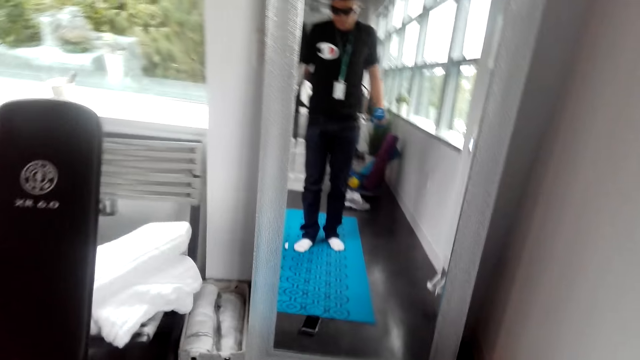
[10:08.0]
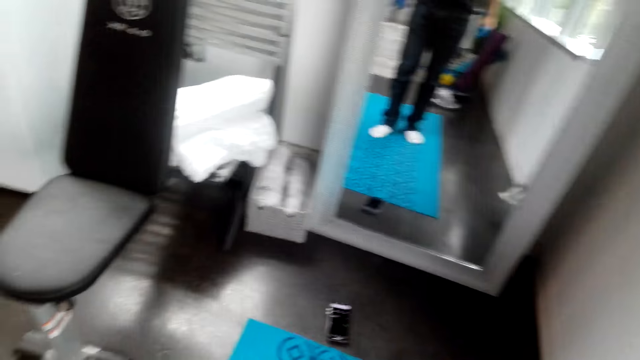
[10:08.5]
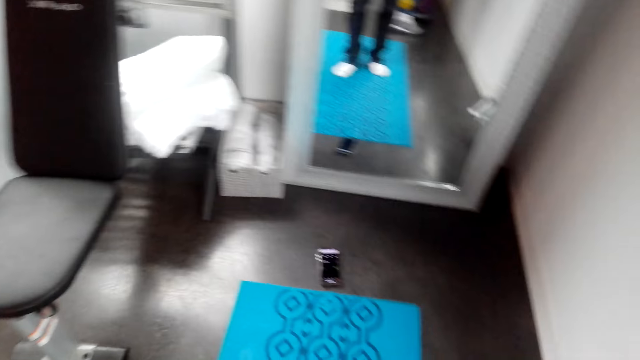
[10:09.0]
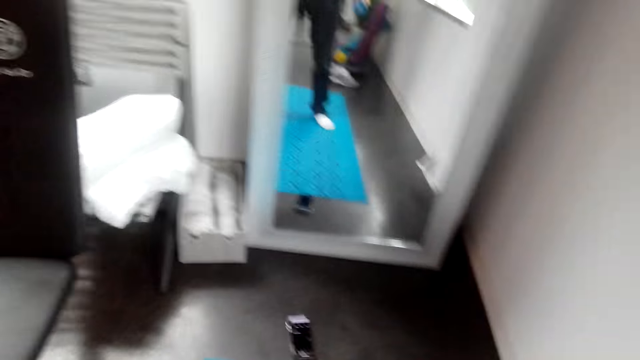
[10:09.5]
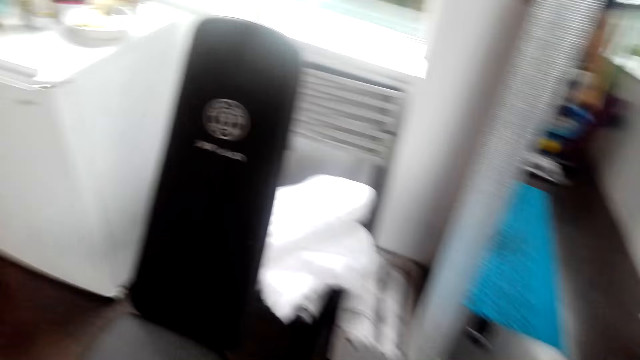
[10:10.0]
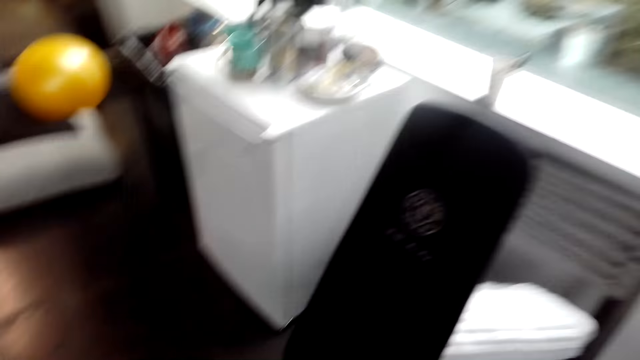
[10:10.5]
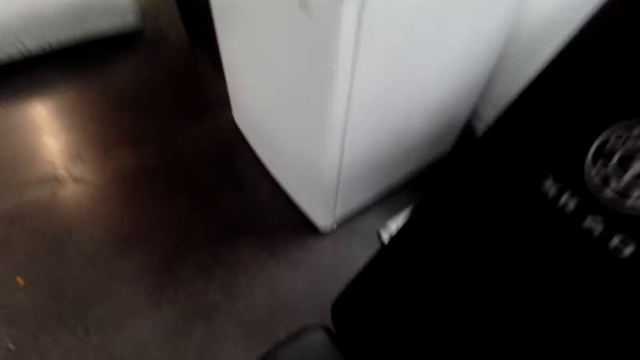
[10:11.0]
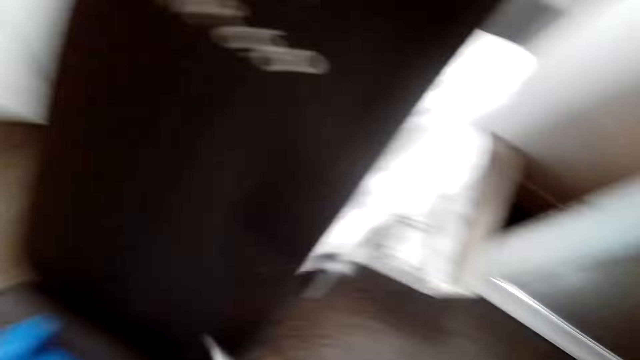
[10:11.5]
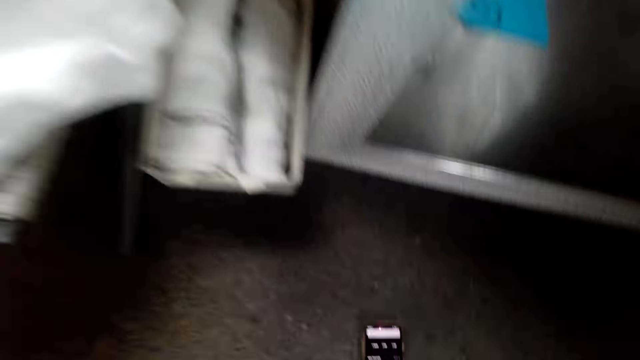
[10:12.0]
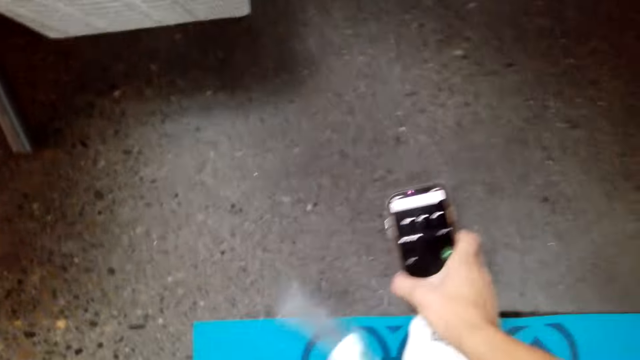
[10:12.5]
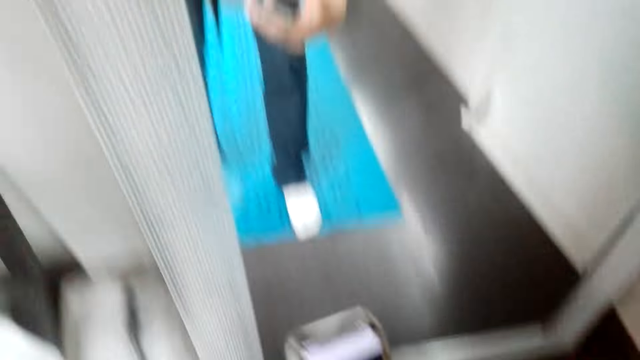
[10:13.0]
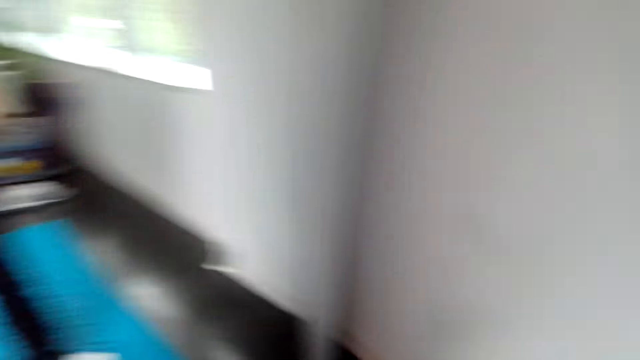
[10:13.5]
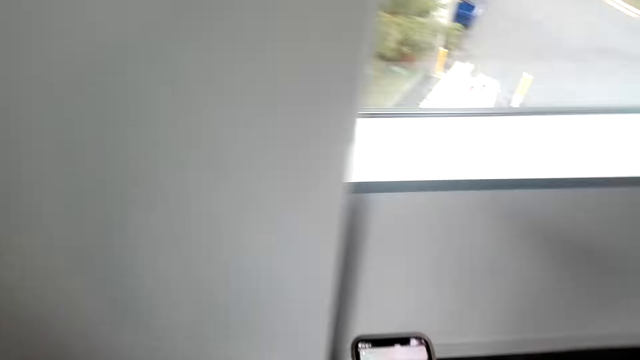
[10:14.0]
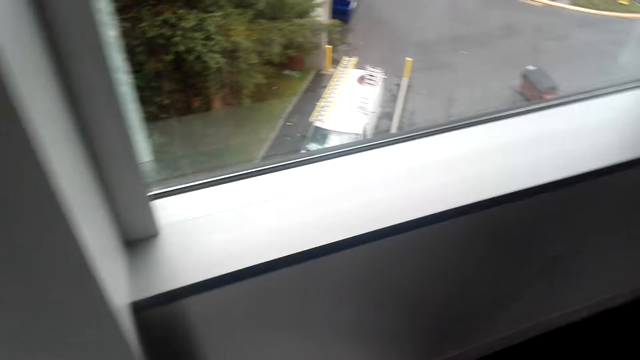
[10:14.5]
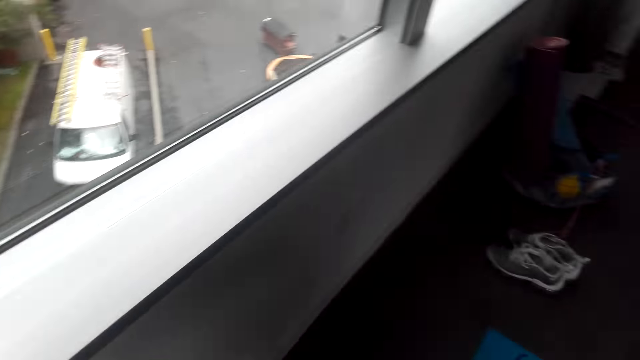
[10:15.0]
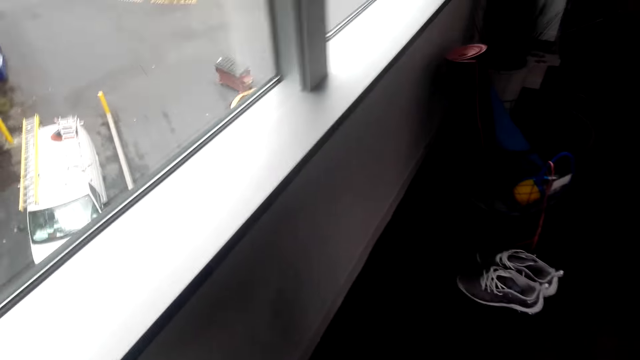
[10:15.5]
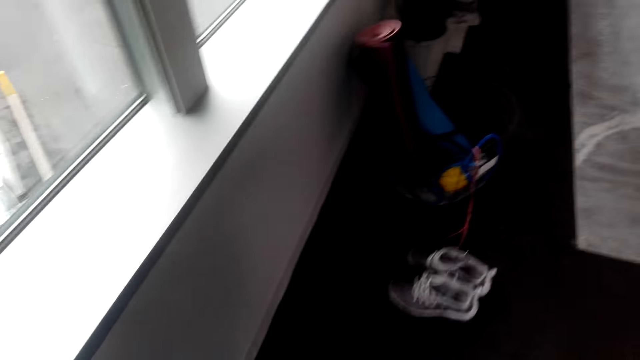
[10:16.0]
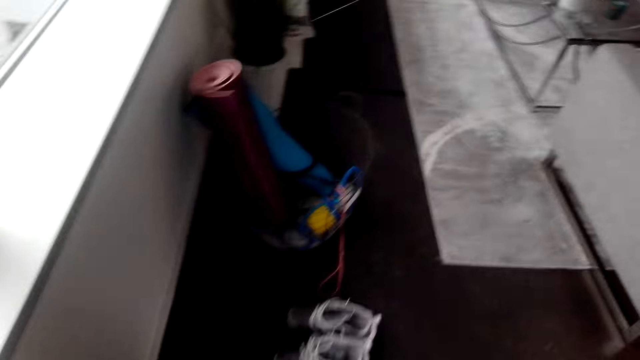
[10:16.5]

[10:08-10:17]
The camera wearer puts the dumbbells down. They pick up the phone. They walk in the room.

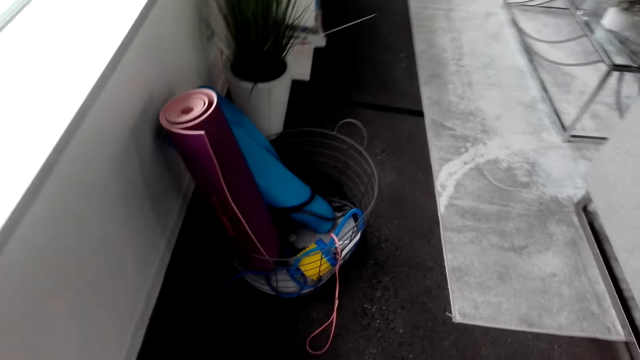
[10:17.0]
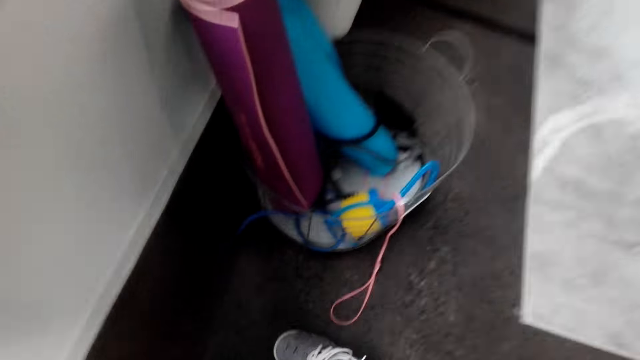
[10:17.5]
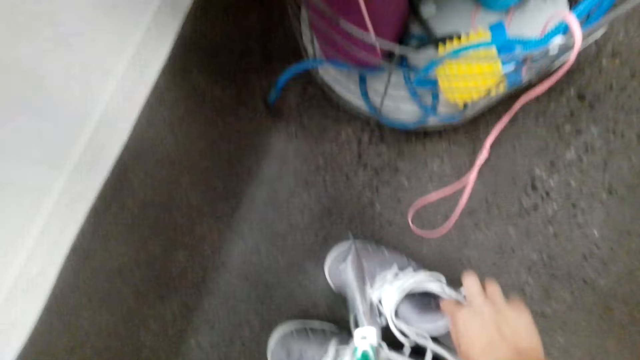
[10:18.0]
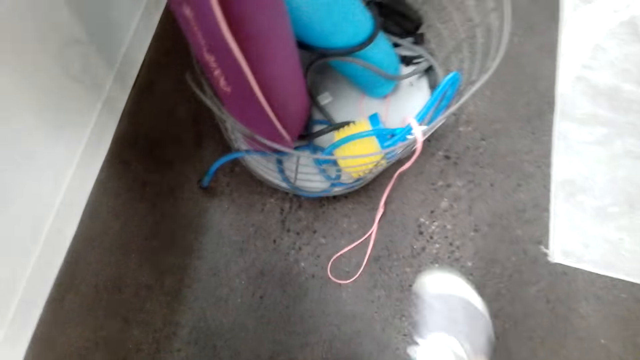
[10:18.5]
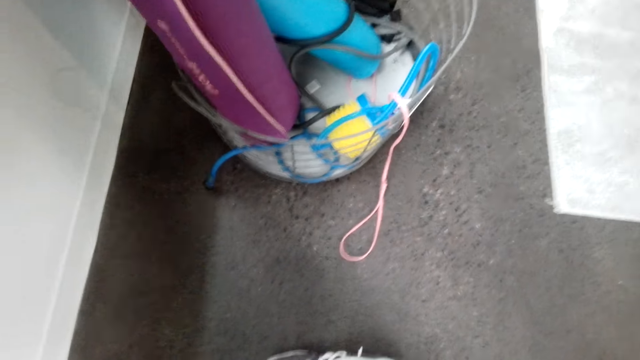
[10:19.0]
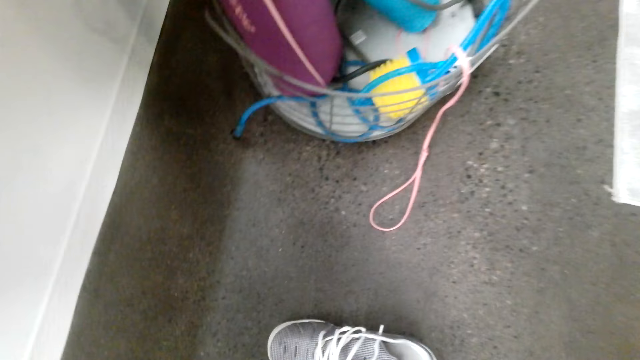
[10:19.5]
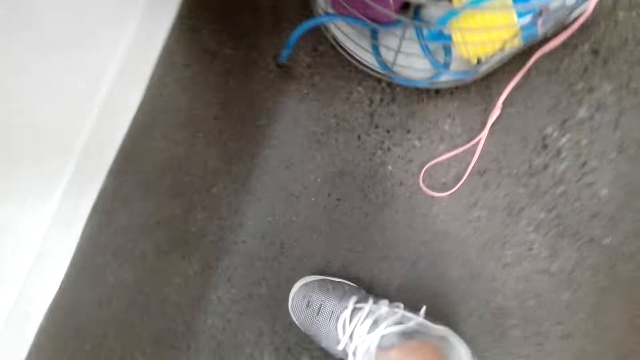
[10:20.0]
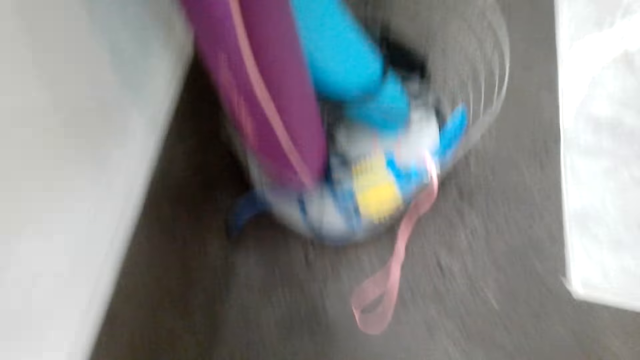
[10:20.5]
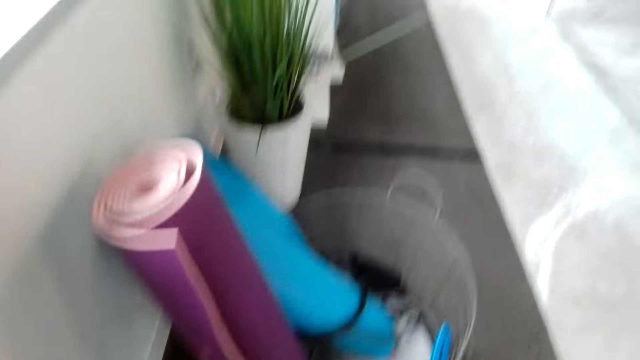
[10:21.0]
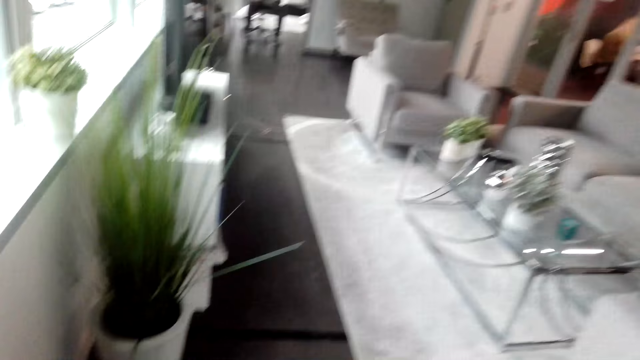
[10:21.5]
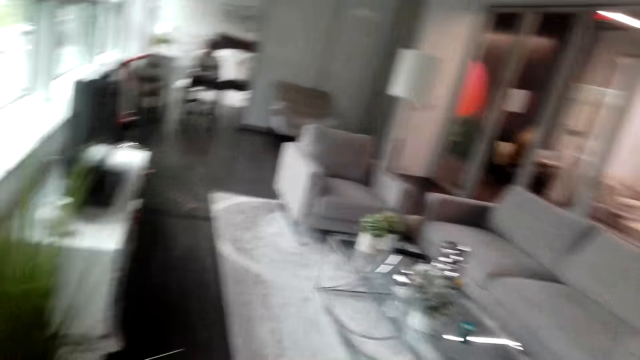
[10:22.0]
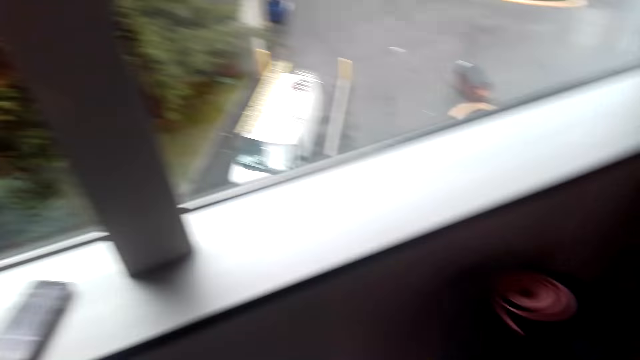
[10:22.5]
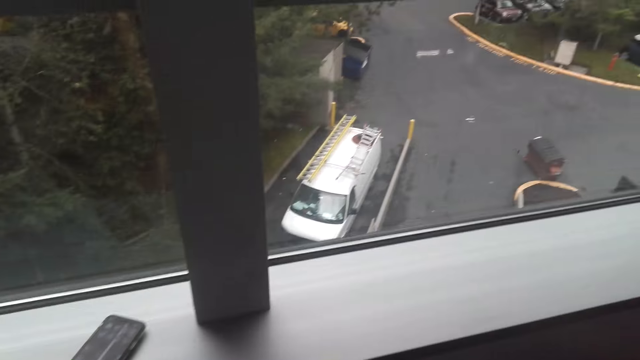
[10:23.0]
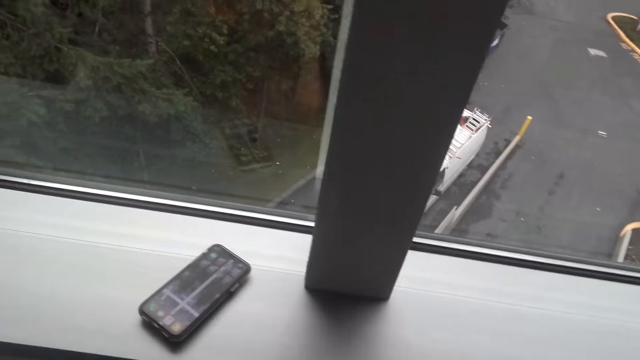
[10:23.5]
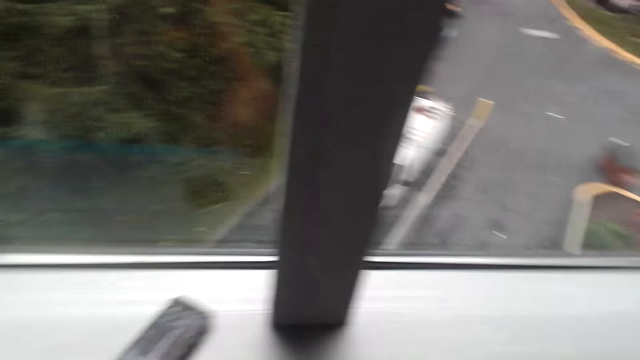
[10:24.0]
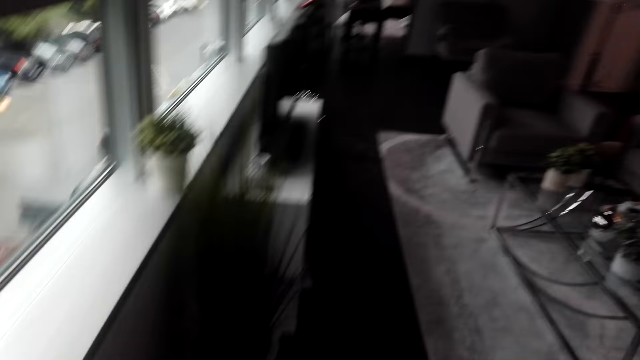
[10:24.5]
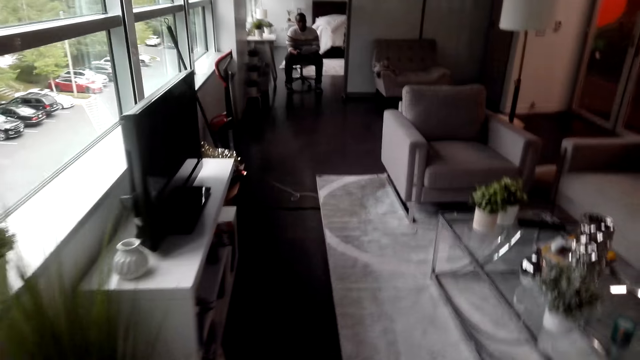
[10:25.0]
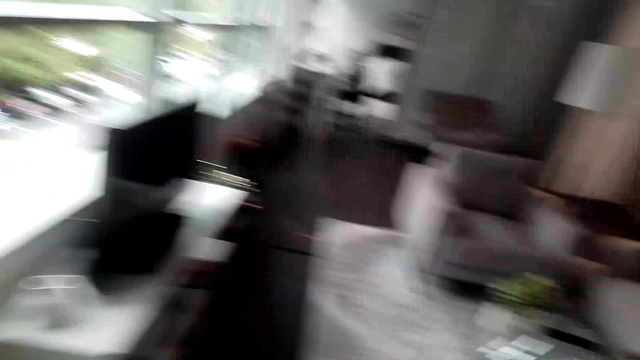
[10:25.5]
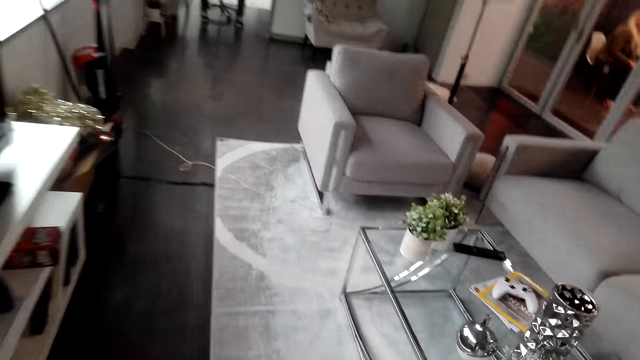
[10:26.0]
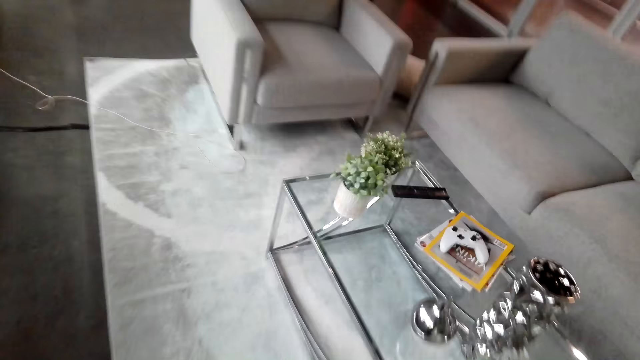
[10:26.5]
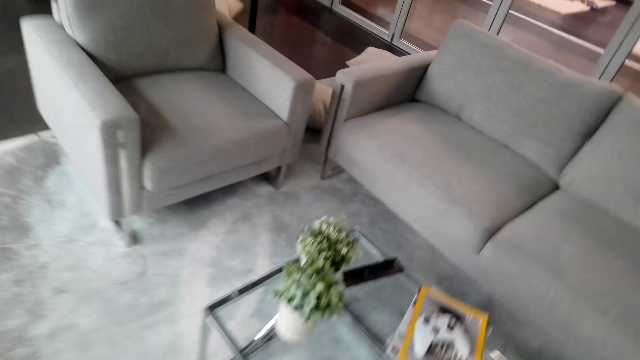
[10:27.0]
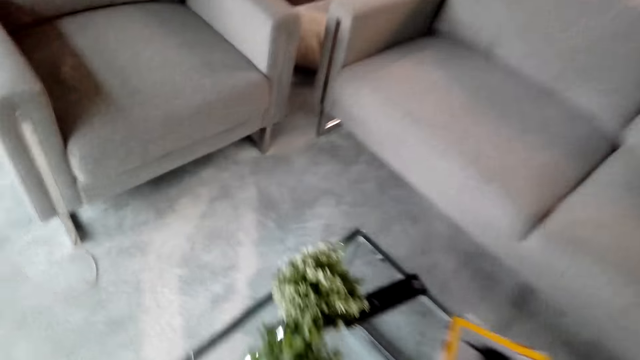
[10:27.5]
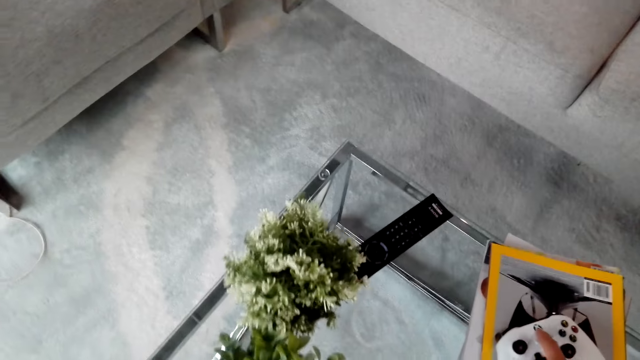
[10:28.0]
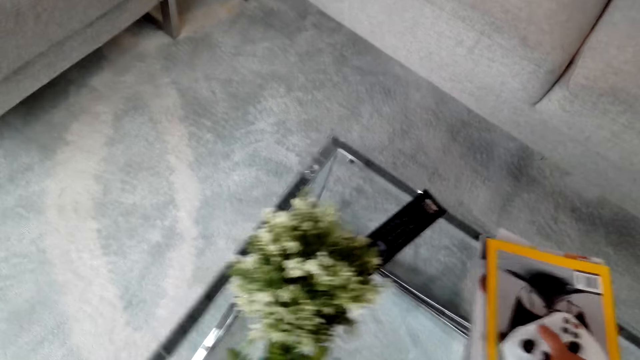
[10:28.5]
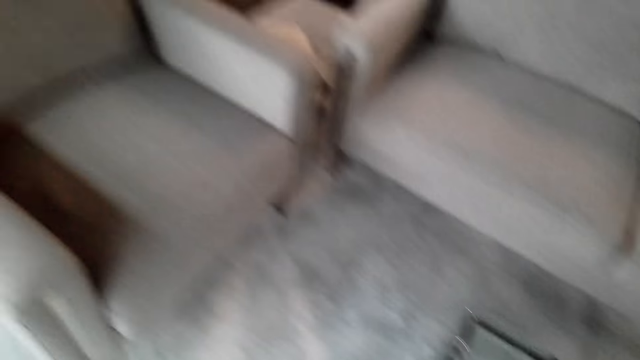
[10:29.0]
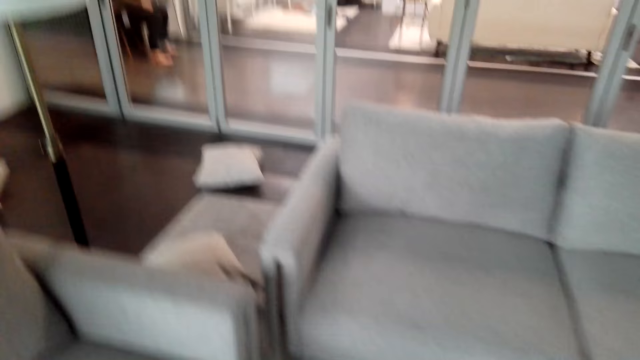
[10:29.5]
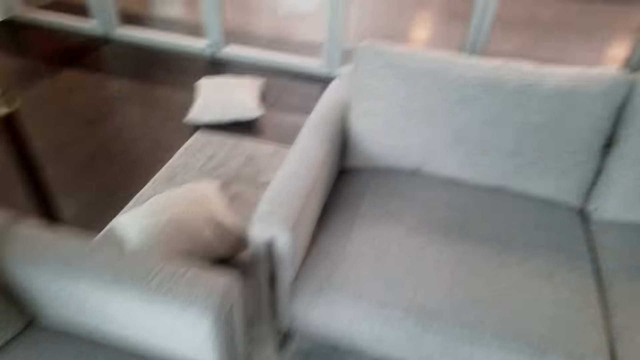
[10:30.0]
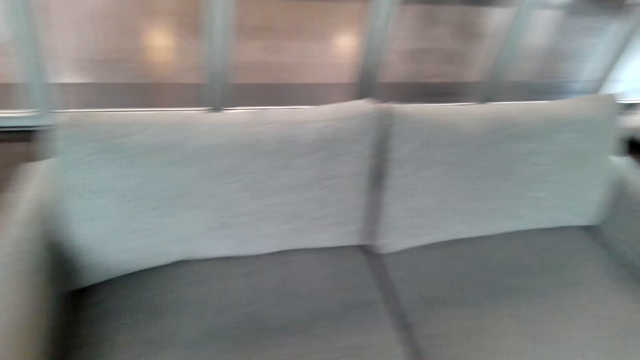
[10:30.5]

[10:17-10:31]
The camera wearer picks up the shoes. They look around. They walk in the room. They walk to the table. They press the controller button.
